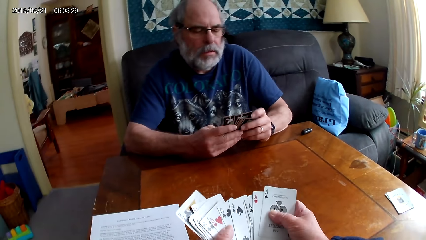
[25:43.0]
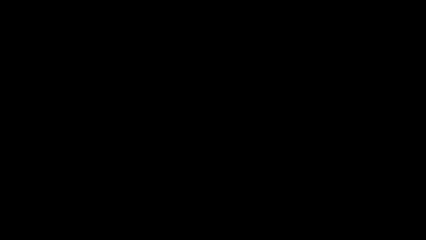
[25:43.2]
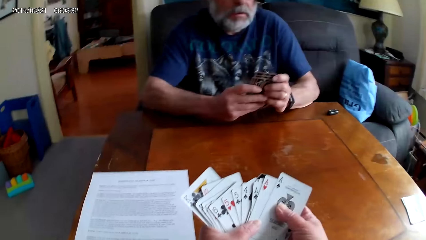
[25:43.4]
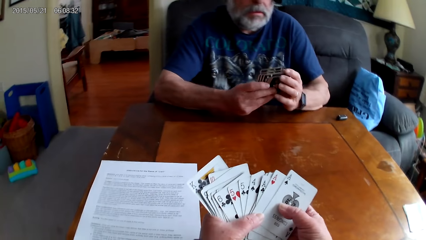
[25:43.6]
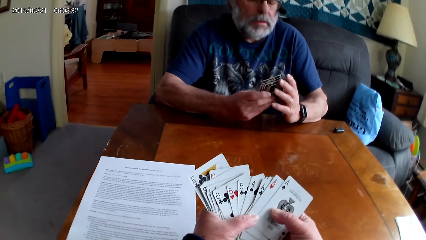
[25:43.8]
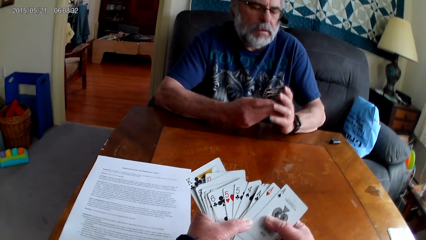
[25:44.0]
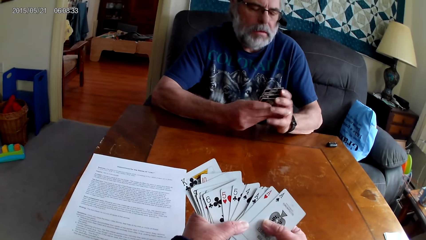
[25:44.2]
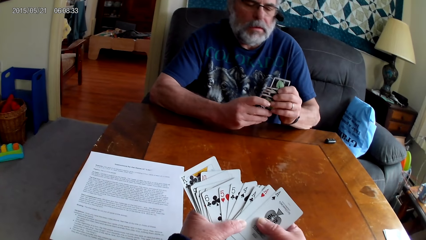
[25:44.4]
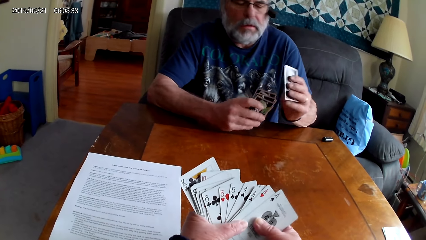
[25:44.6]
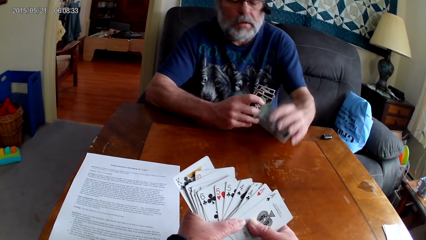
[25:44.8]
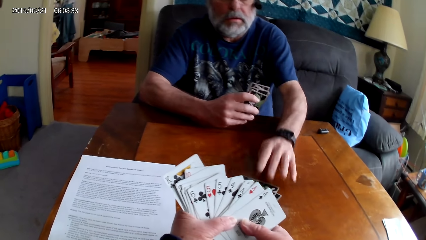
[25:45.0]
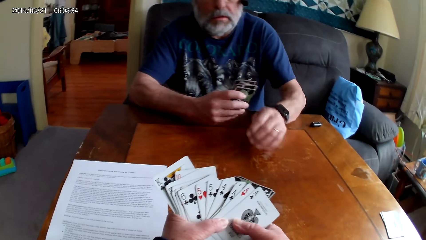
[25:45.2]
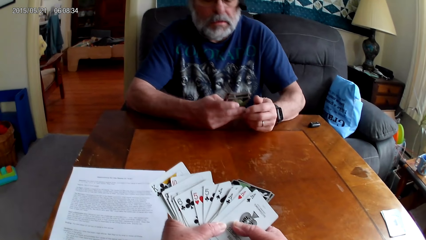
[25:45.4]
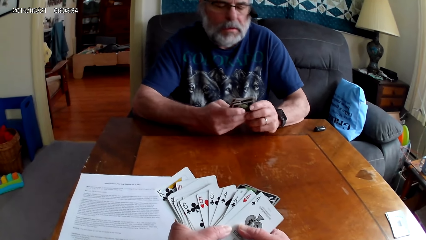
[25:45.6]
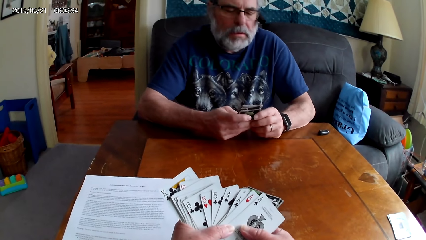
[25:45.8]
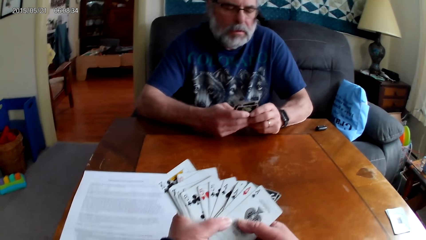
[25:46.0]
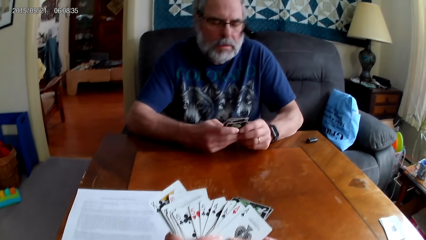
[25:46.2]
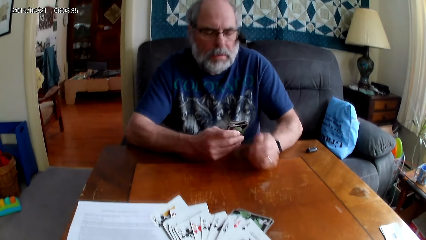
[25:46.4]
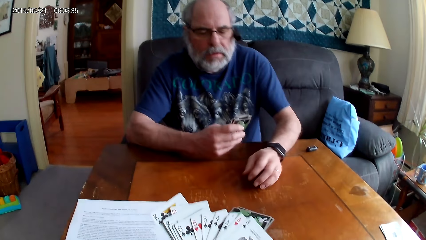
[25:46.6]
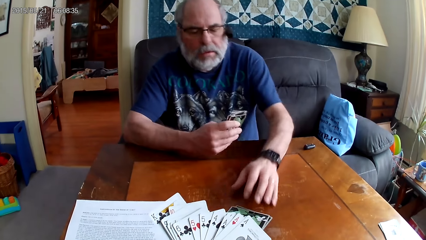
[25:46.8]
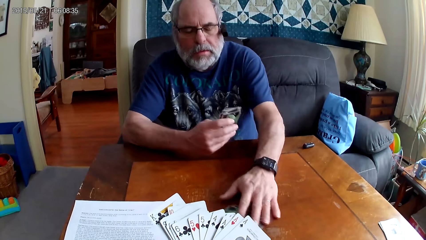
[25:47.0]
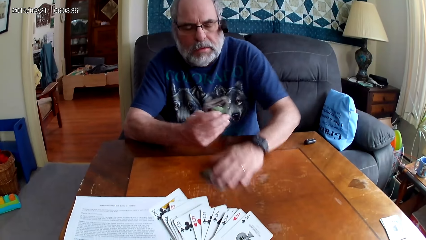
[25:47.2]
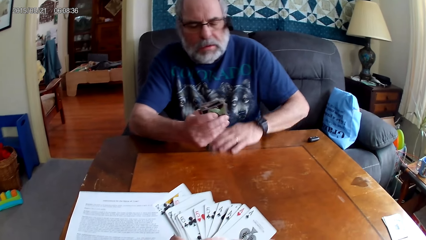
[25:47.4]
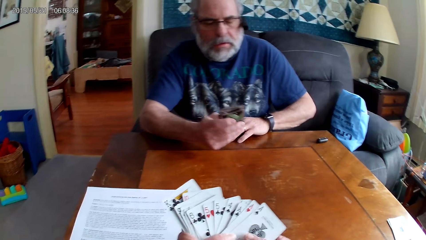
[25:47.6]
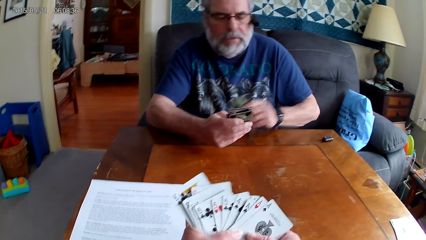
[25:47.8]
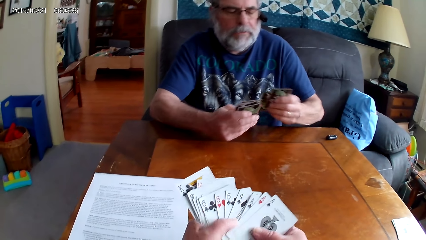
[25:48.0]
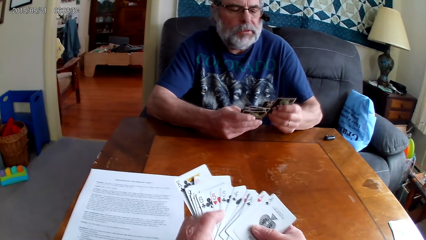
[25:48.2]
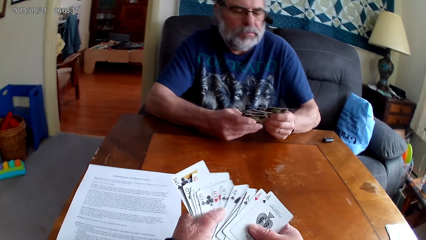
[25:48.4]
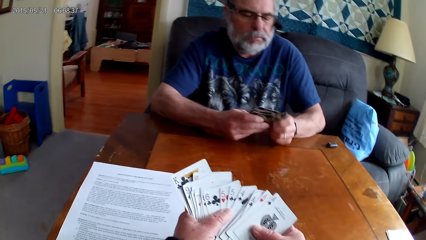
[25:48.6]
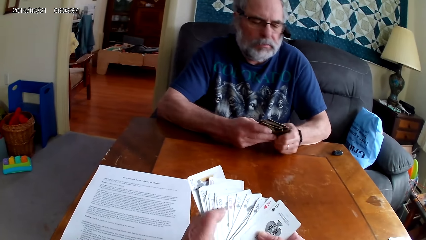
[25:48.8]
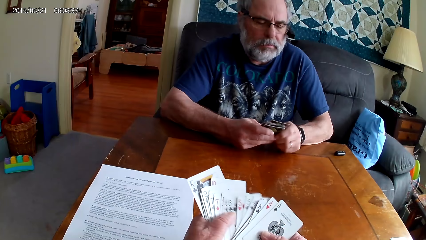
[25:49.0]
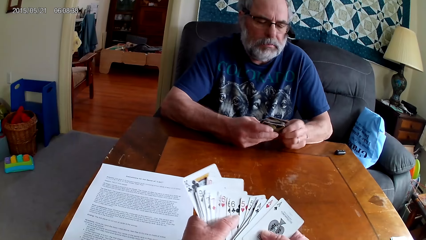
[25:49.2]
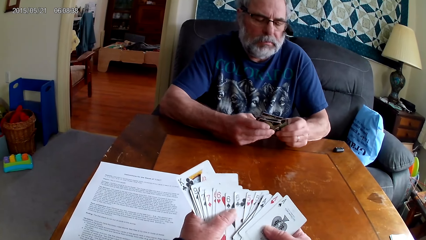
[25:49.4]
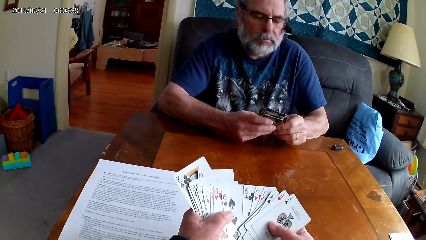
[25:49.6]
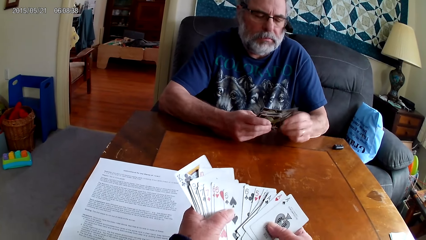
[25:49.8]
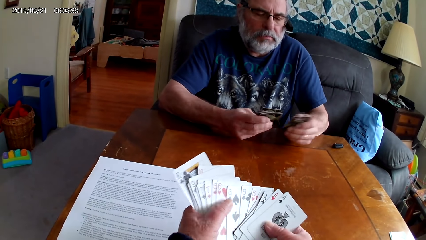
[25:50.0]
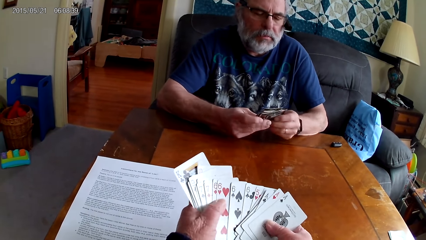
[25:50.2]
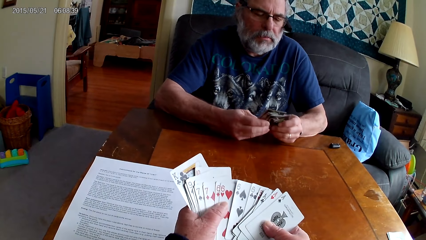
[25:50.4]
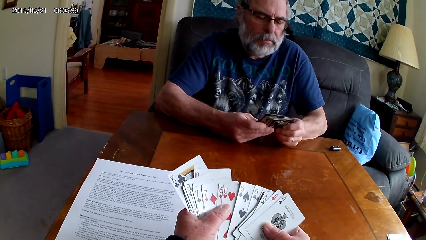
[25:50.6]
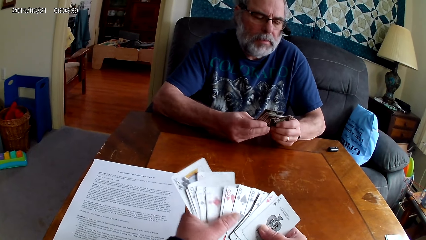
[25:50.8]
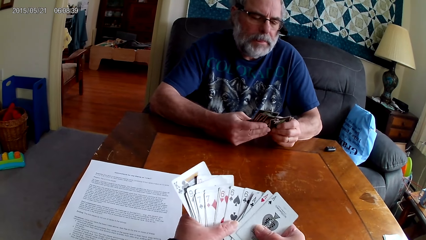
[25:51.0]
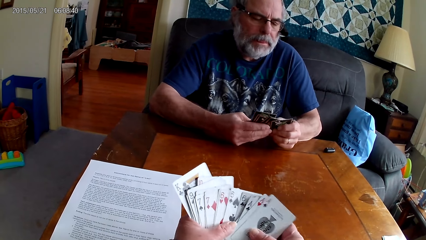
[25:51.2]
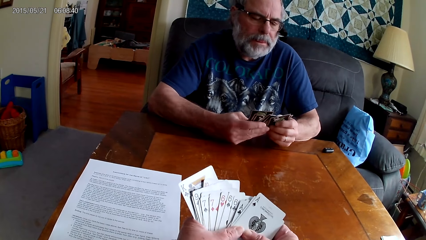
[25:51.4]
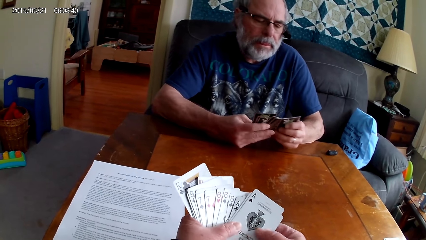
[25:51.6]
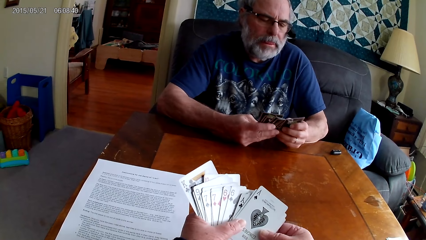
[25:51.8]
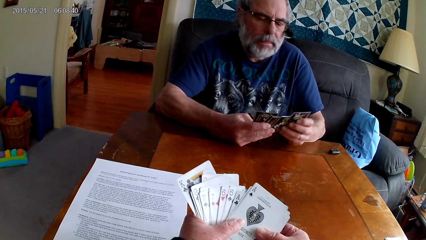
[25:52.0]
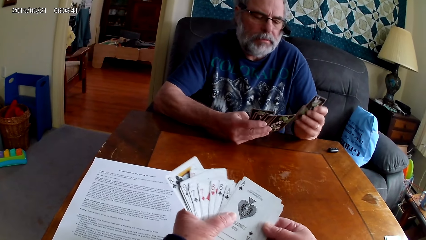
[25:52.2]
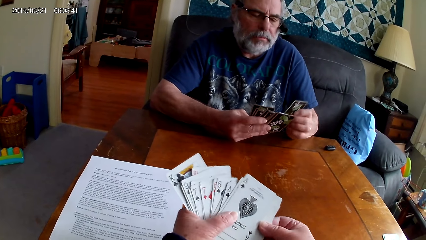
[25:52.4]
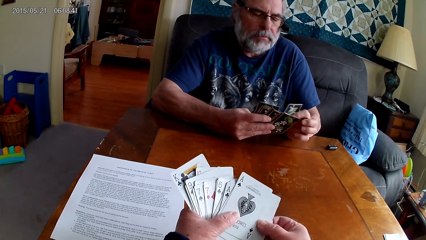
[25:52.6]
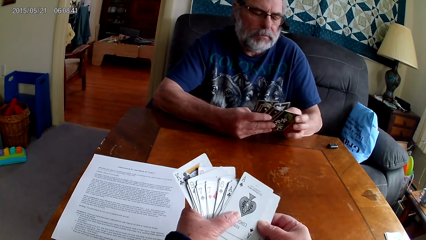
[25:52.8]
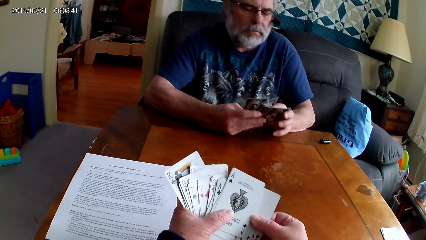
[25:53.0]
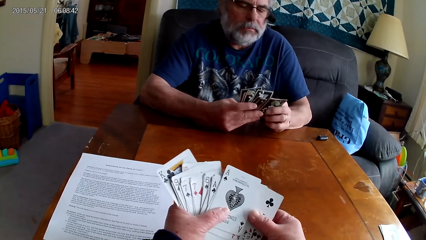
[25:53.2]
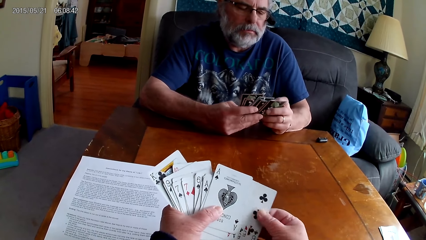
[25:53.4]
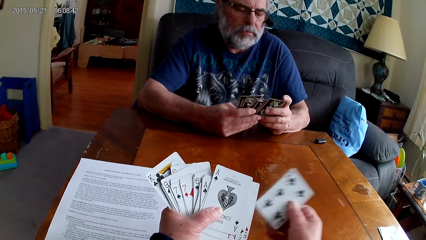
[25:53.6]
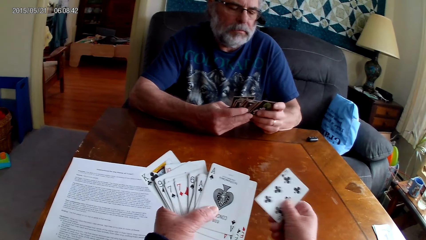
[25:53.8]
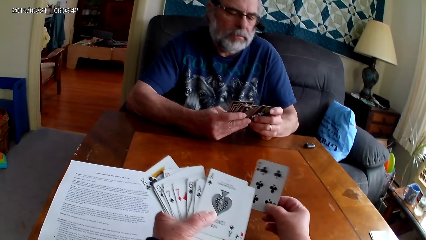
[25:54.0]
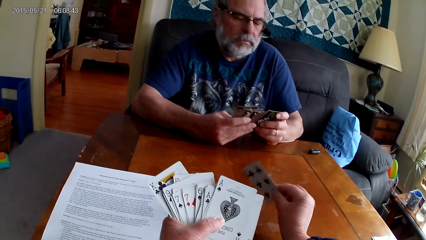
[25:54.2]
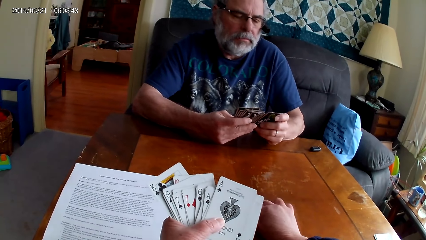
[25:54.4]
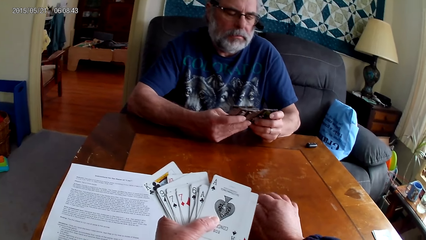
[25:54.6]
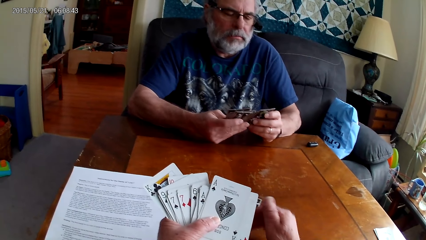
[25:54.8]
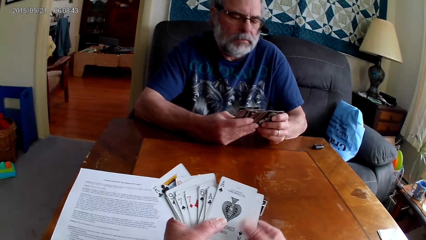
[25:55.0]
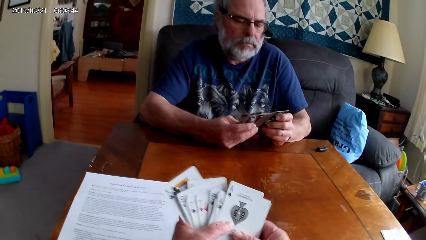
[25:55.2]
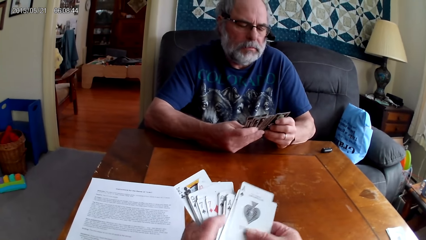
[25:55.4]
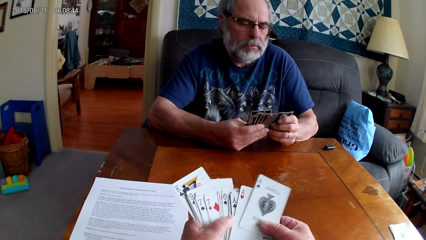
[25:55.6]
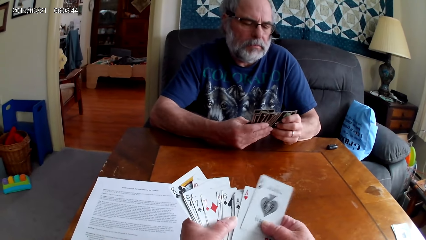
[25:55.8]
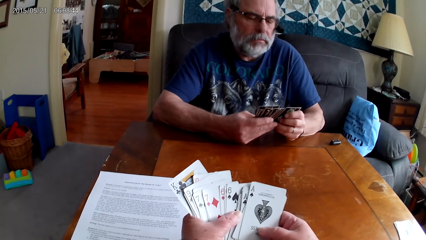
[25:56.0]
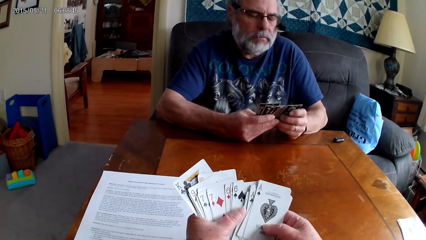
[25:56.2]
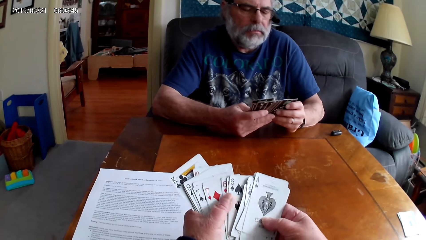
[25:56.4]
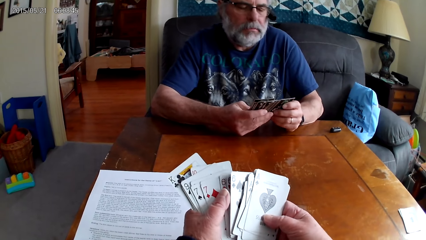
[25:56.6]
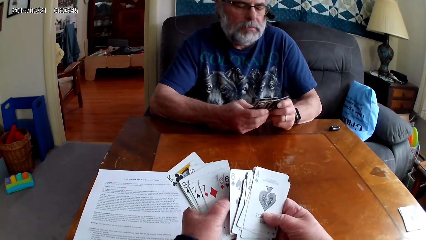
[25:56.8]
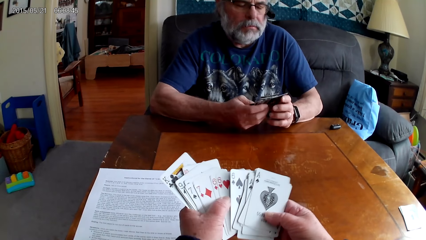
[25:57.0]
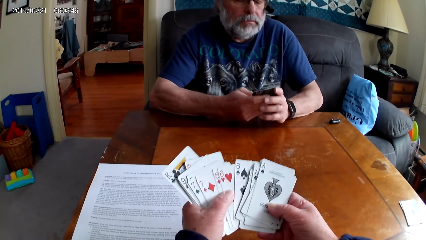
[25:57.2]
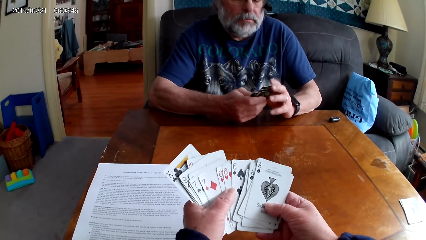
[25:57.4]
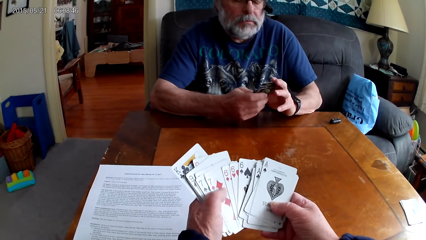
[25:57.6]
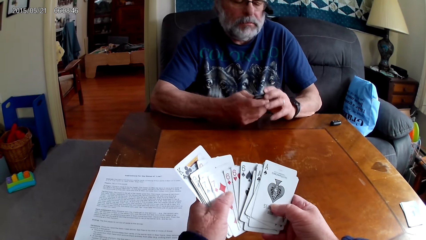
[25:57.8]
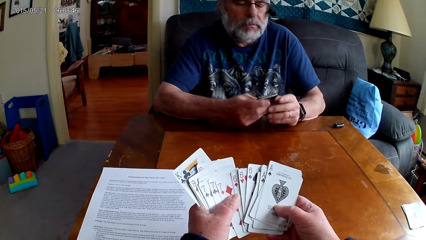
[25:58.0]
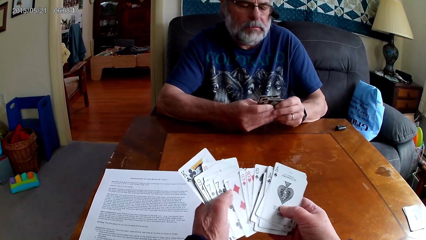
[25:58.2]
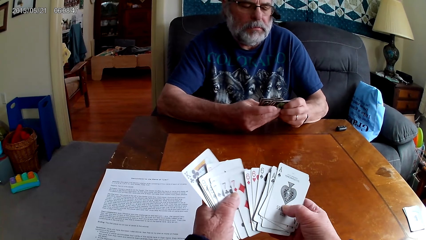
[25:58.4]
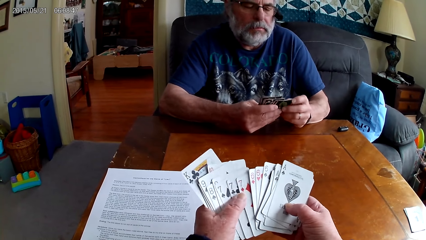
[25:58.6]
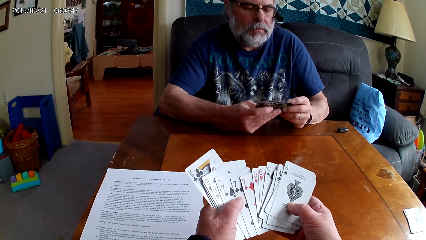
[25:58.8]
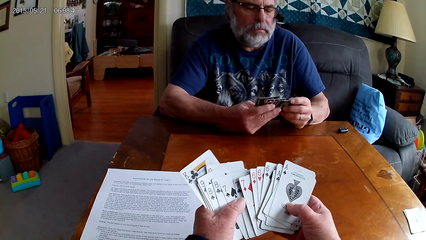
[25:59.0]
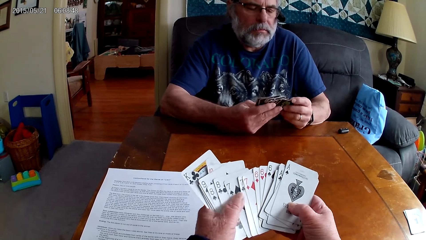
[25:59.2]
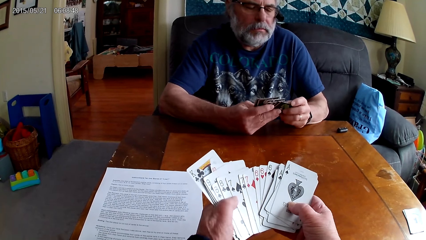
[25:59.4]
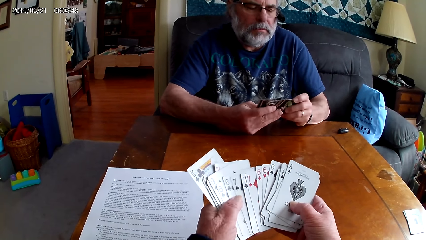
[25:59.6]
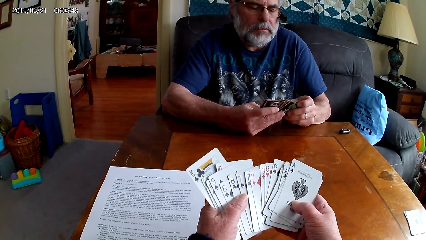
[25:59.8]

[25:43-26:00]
A man puts poker cards on the table. The man picks the poker cards from the table. The camera wearer arranges the cards. They put the poker cards on the table and arrange the cards.
